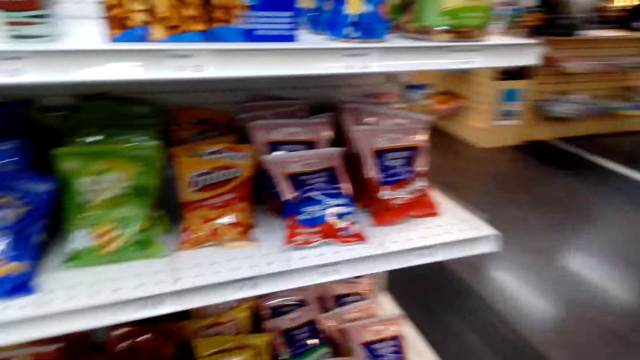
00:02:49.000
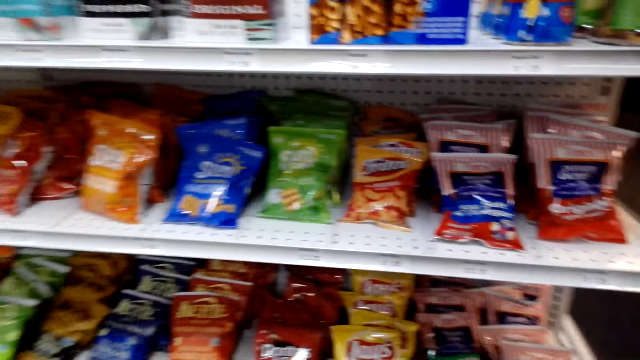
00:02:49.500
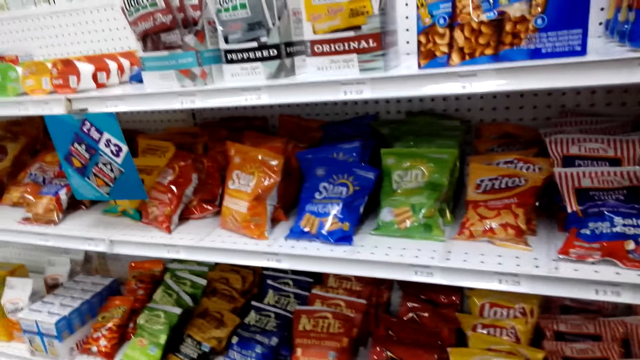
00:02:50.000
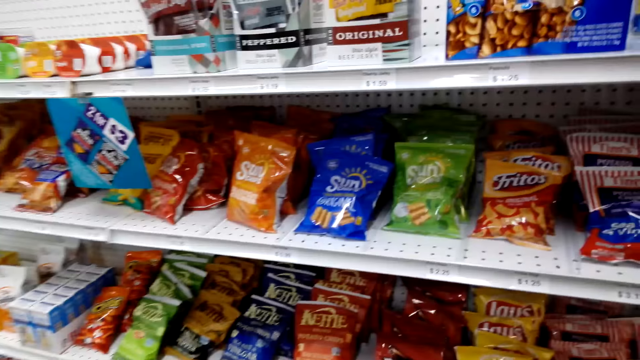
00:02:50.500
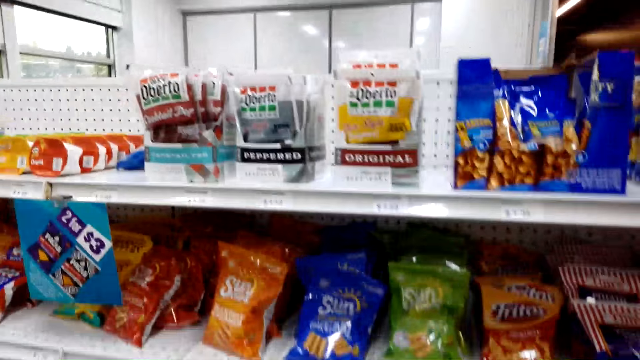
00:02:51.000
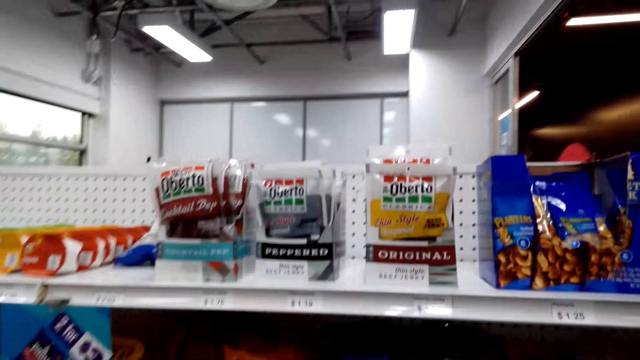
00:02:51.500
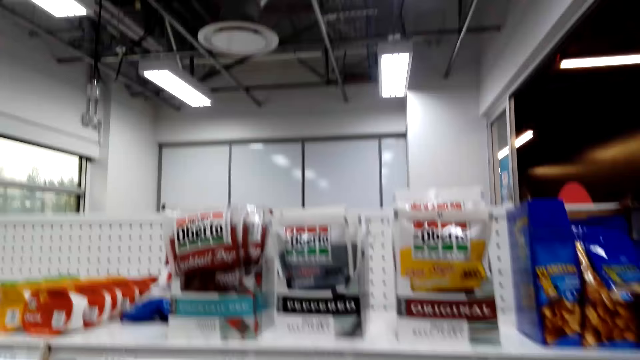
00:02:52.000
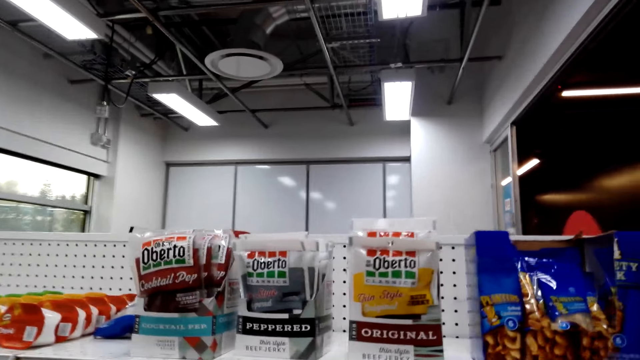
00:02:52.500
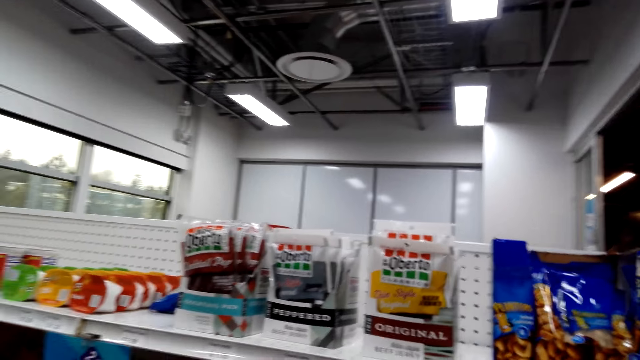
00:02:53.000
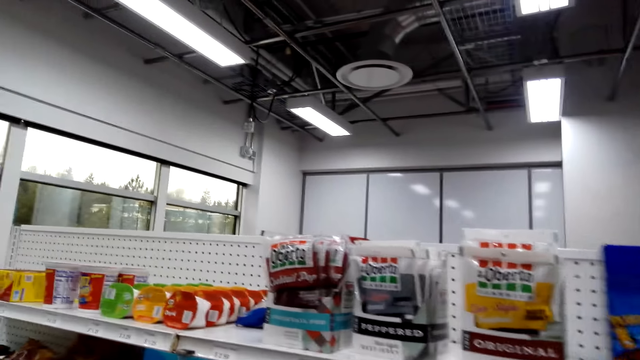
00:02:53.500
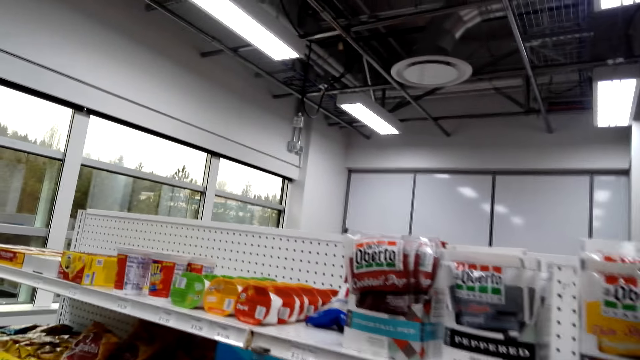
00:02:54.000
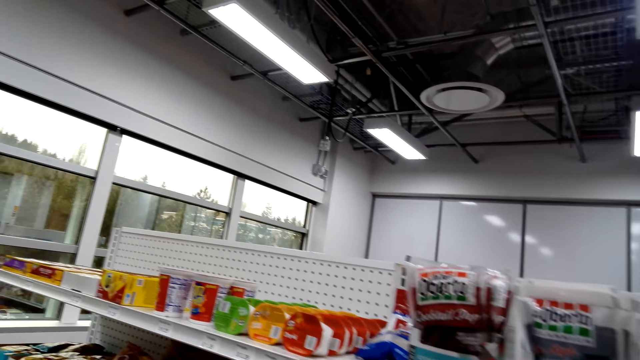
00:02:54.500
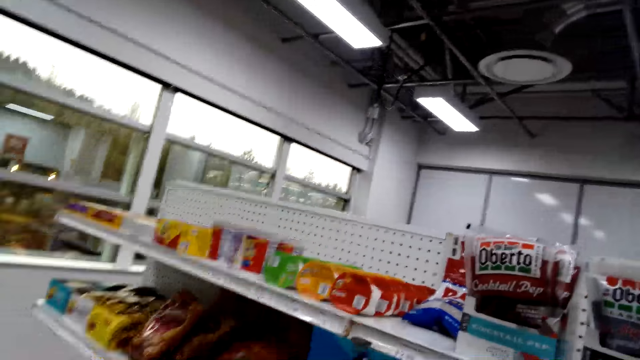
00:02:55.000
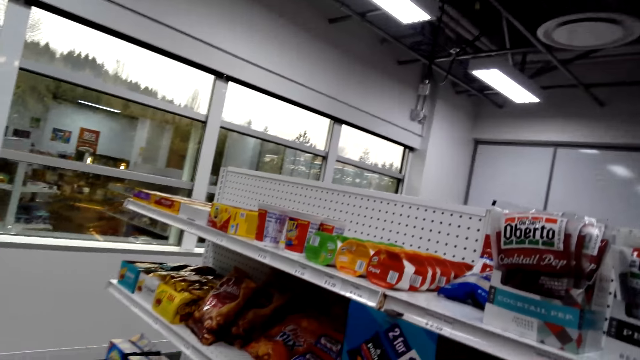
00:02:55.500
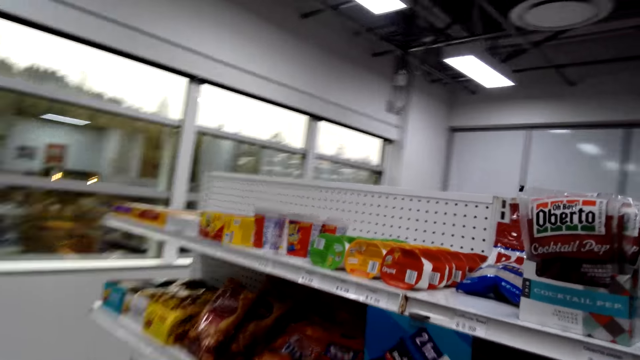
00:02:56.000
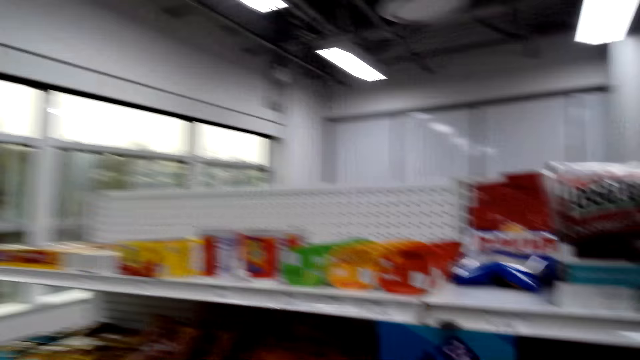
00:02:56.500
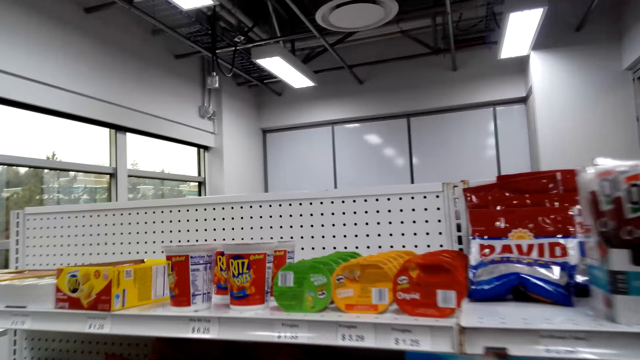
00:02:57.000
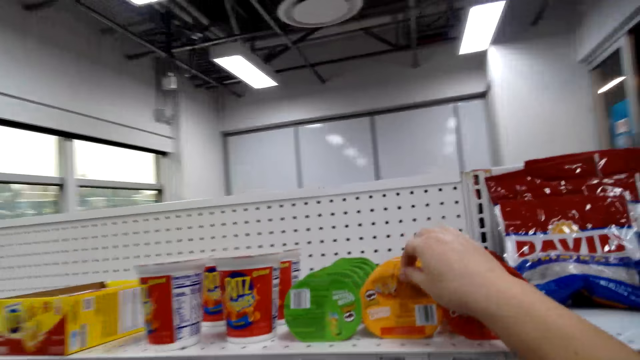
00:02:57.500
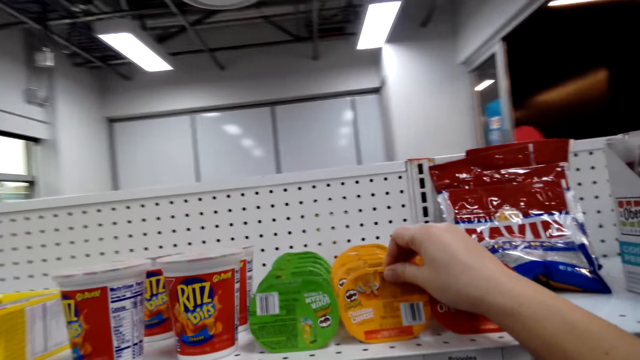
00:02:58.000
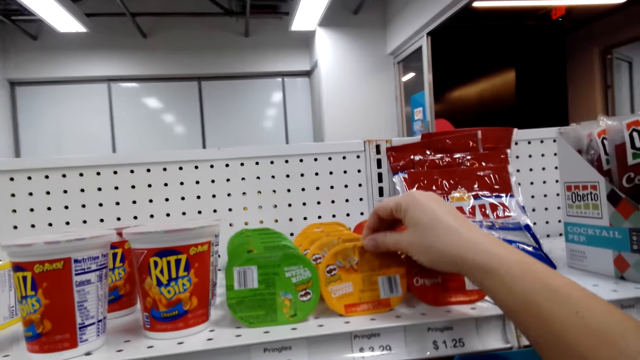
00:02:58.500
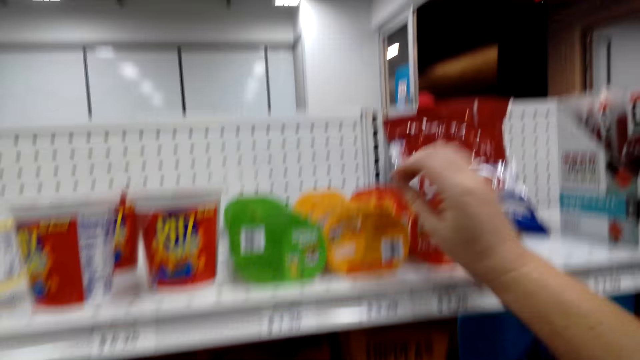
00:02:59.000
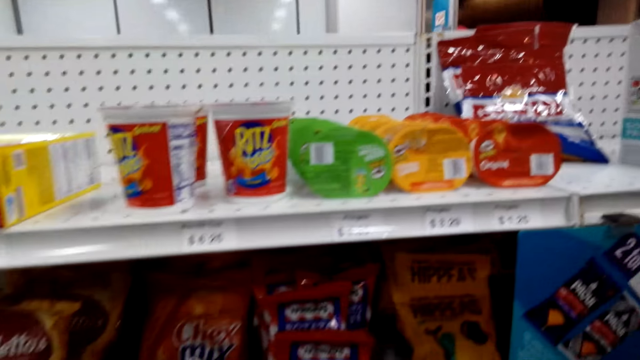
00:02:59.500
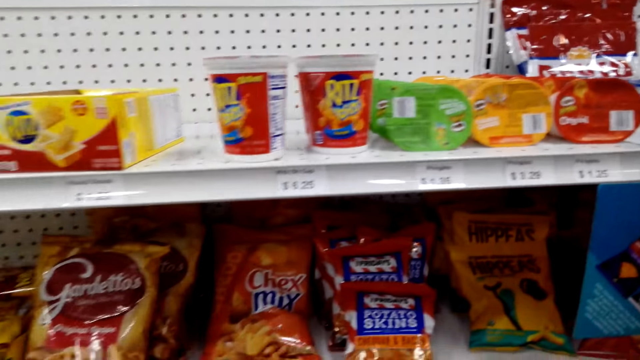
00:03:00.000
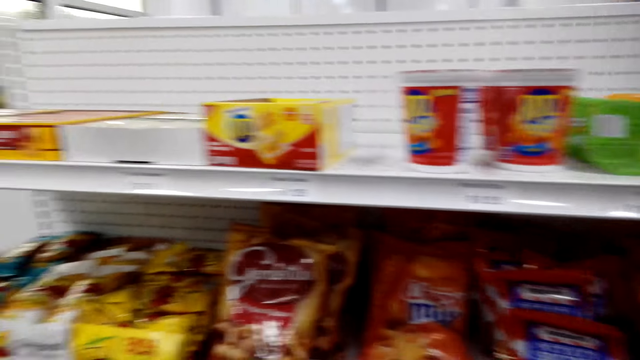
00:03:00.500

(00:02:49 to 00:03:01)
The camera wearer looks around. They touch the cheese on the shelf.

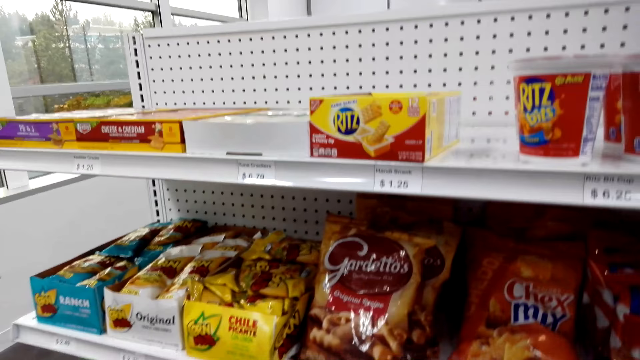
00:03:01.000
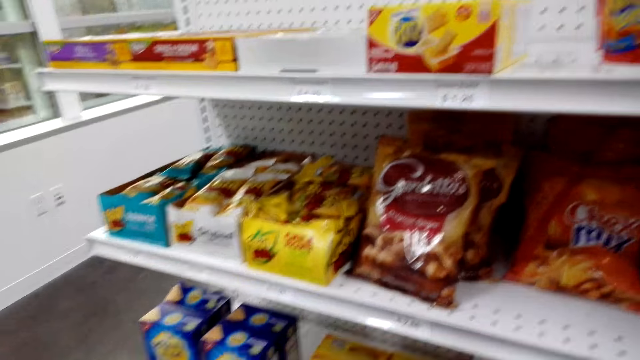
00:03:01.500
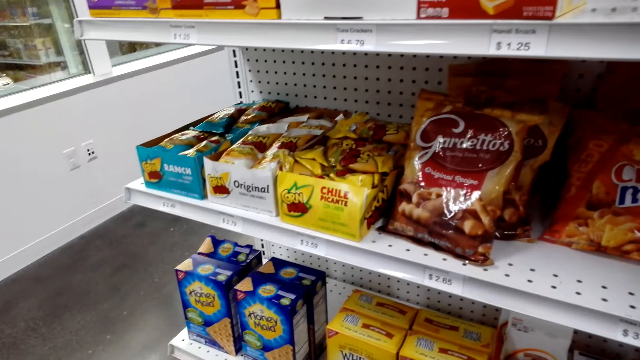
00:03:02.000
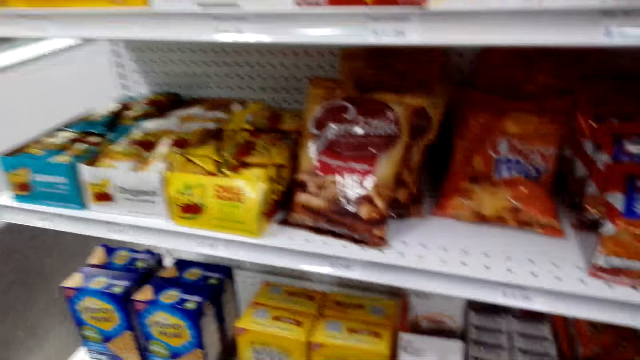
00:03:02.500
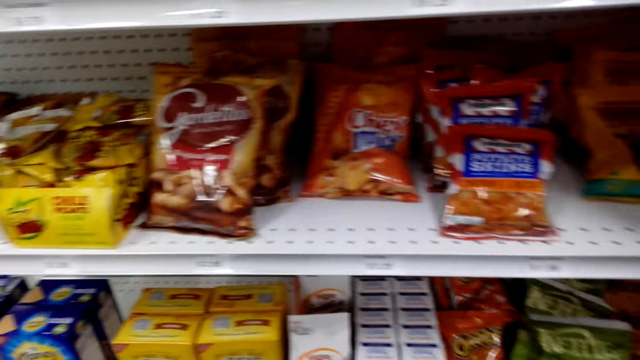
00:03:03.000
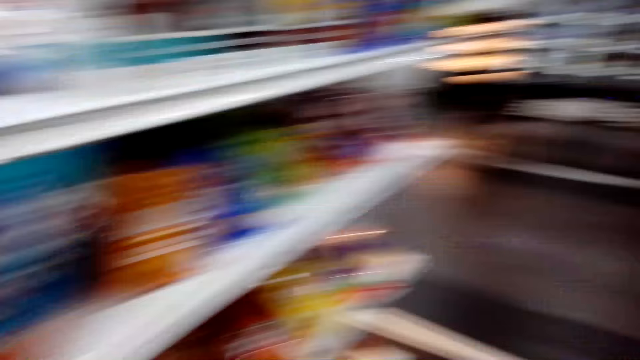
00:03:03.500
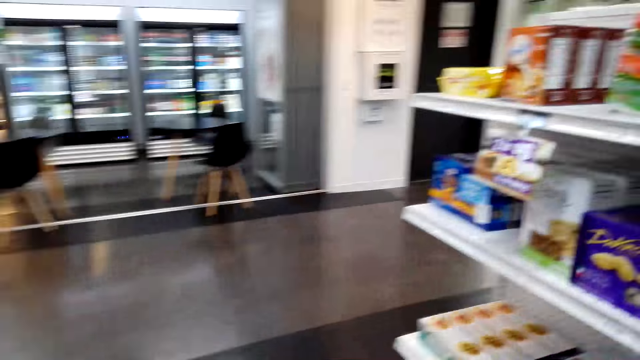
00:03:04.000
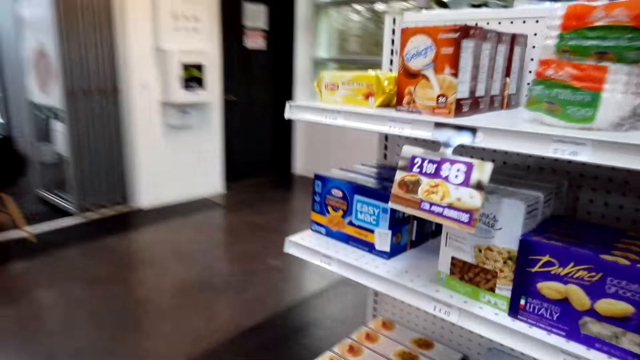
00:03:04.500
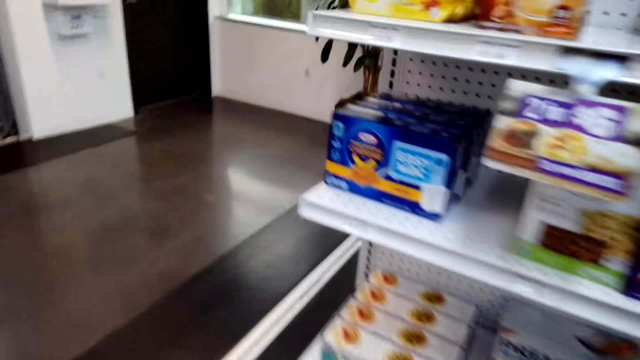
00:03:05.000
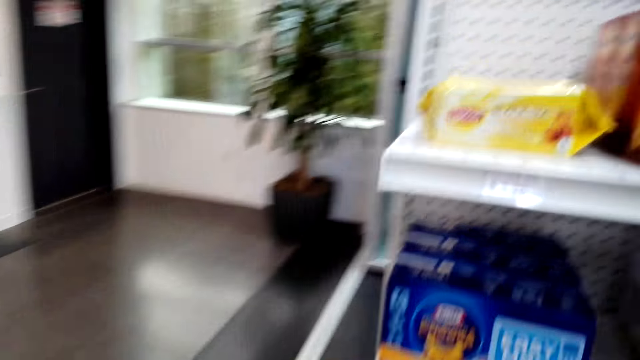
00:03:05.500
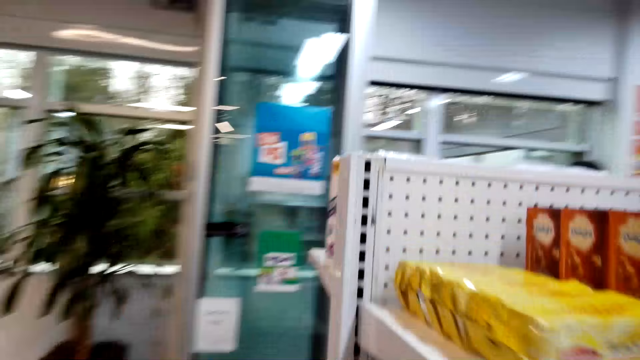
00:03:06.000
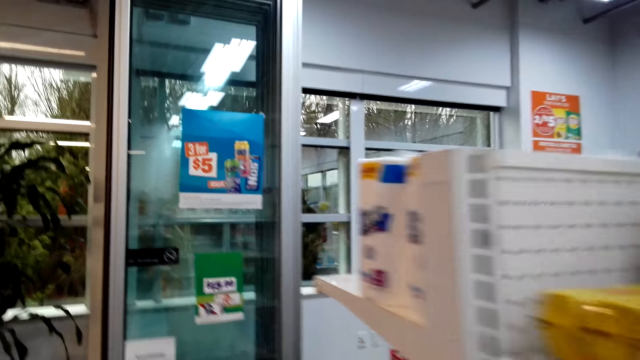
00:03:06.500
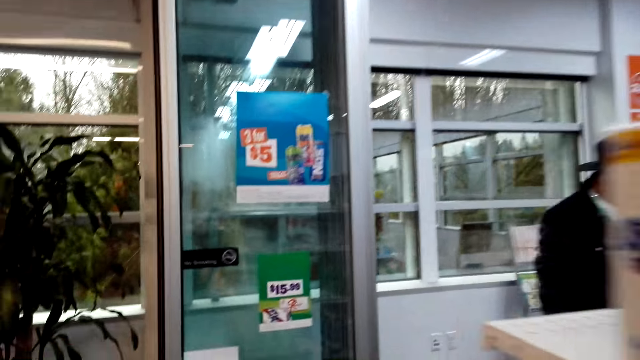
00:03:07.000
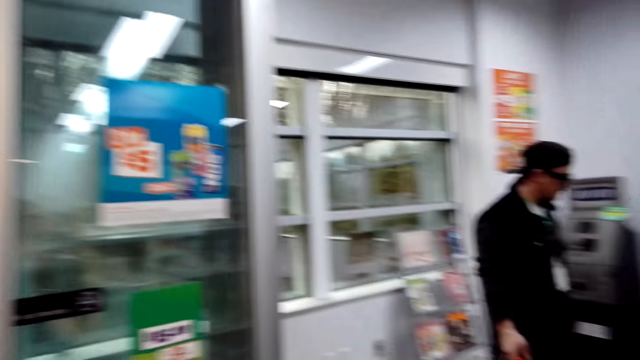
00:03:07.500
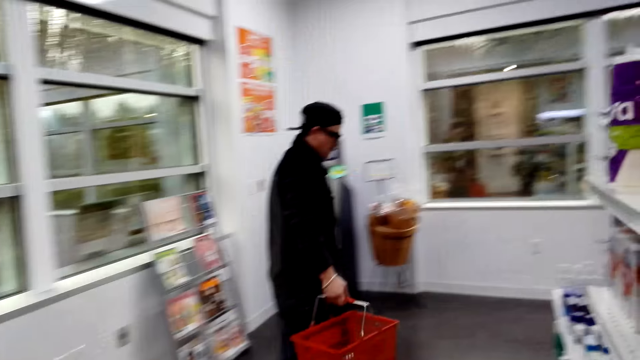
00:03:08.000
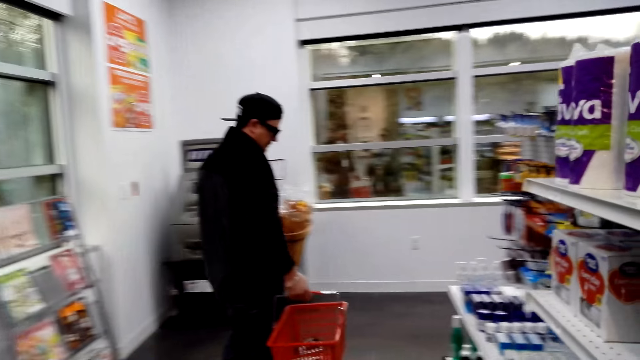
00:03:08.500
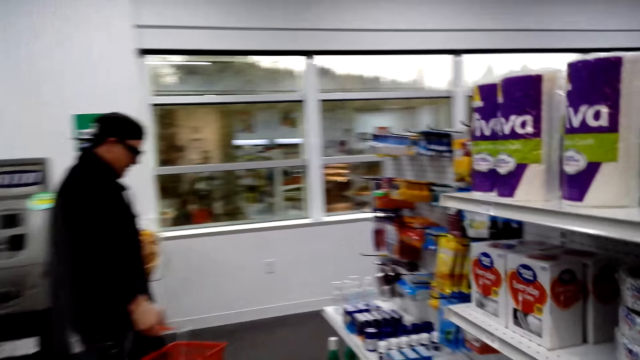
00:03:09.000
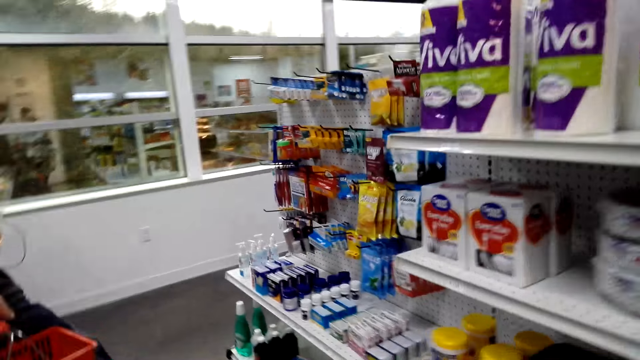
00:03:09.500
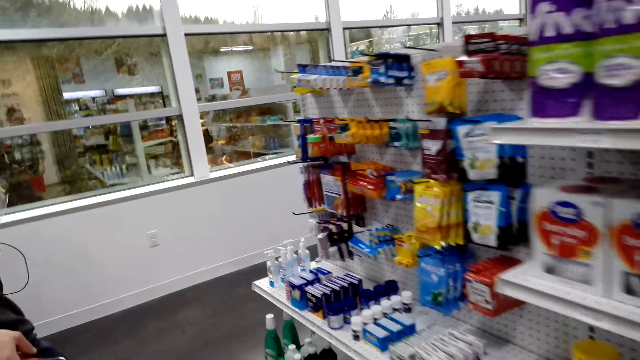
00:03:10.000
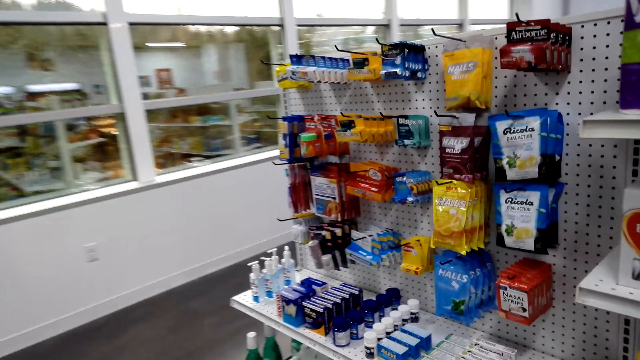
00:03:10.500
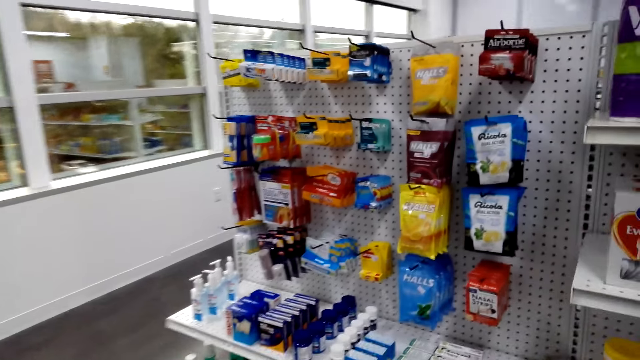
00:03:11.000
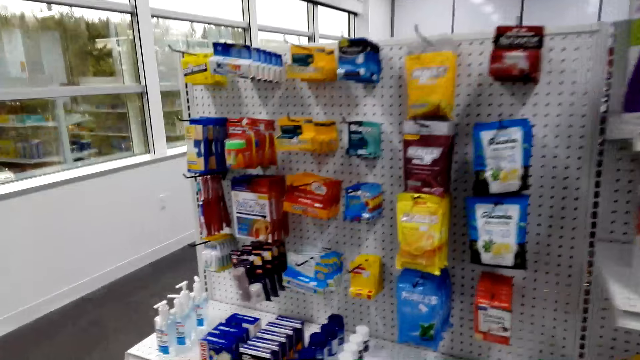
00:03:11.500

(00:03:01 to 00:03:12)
The camera wearer looks around. They walk around the store.
